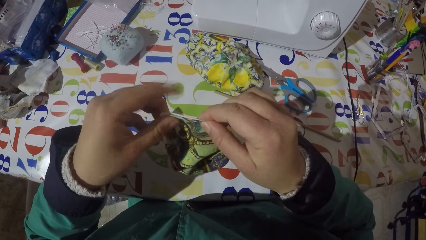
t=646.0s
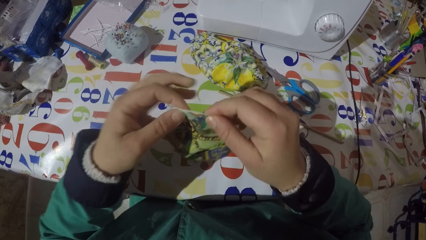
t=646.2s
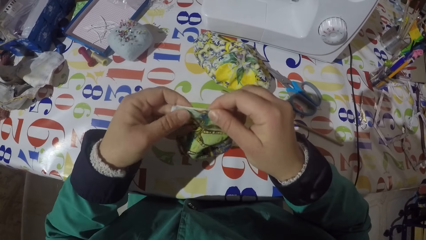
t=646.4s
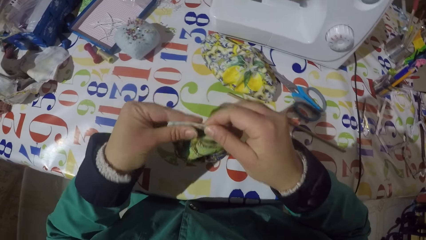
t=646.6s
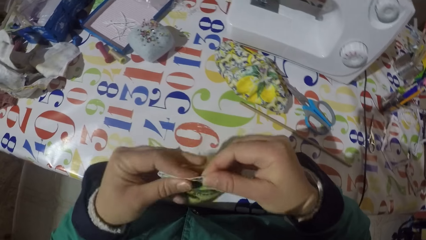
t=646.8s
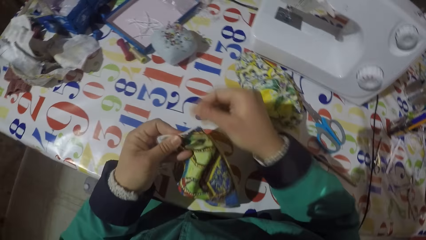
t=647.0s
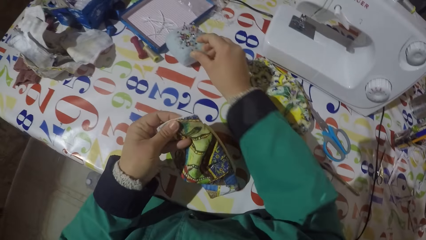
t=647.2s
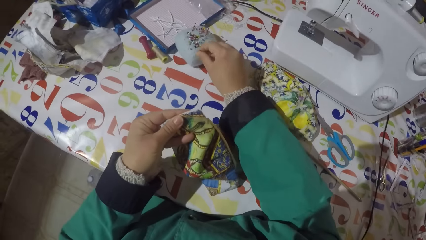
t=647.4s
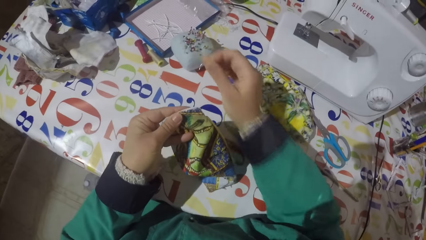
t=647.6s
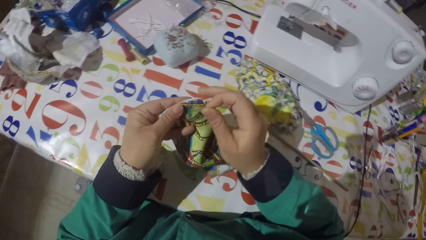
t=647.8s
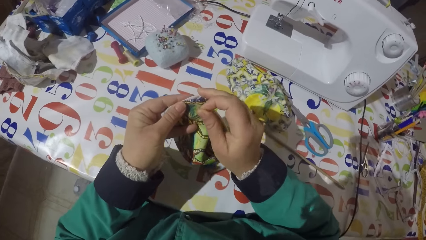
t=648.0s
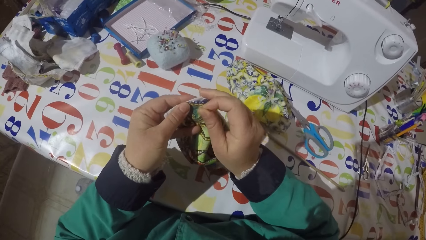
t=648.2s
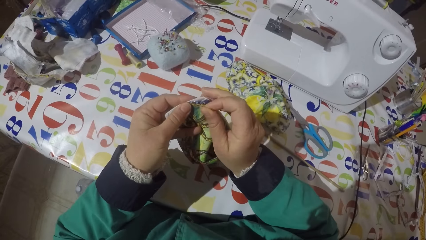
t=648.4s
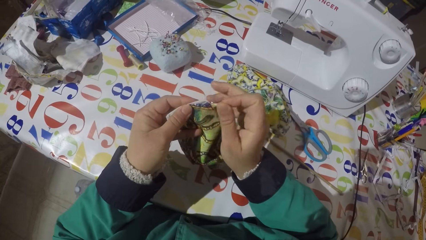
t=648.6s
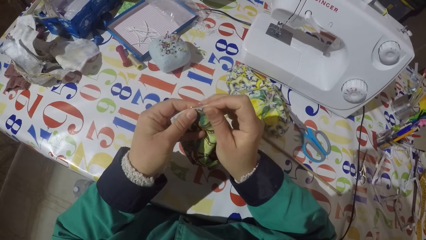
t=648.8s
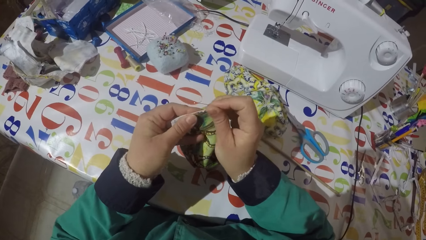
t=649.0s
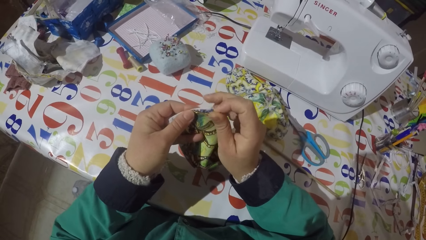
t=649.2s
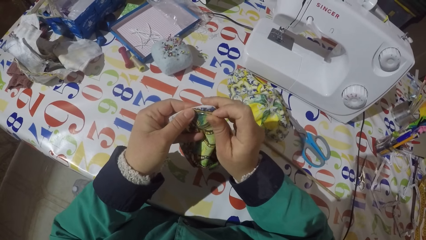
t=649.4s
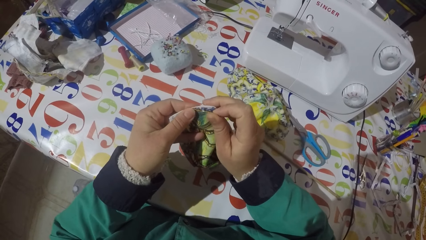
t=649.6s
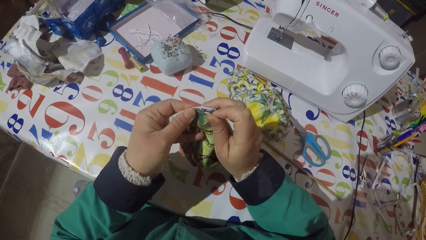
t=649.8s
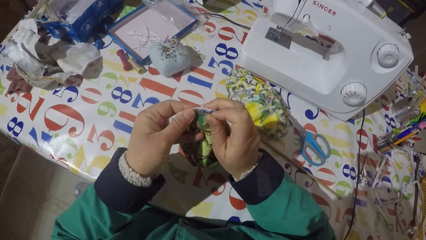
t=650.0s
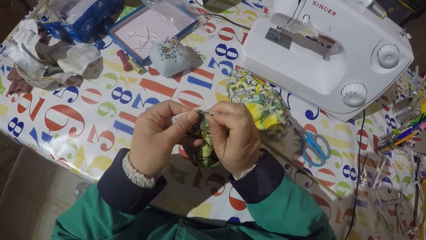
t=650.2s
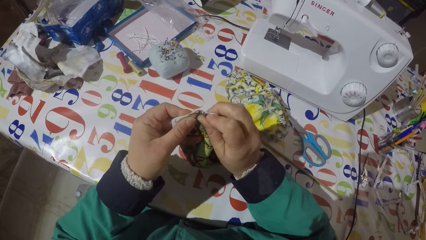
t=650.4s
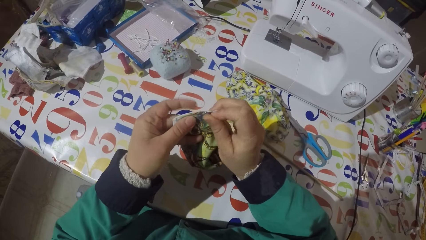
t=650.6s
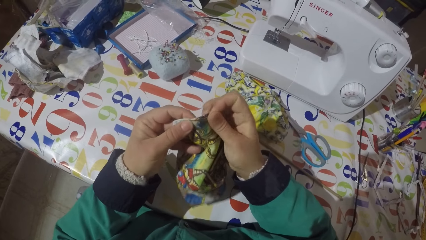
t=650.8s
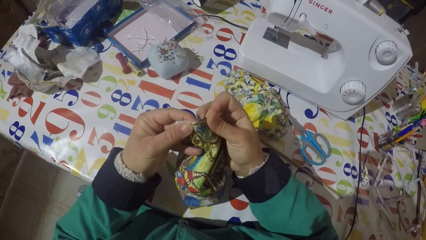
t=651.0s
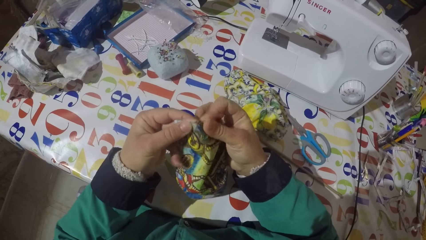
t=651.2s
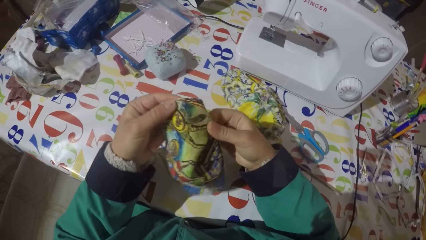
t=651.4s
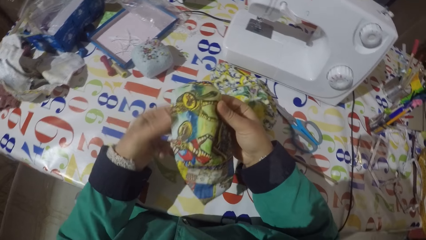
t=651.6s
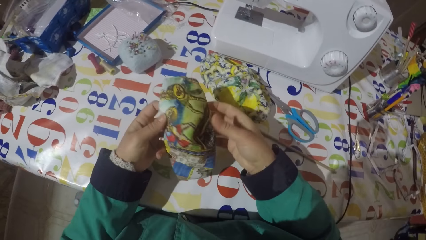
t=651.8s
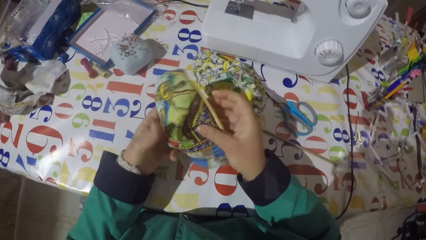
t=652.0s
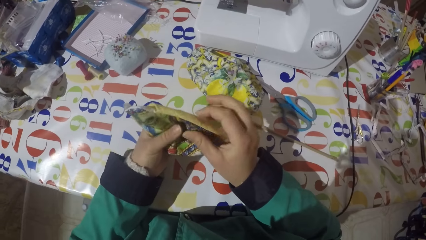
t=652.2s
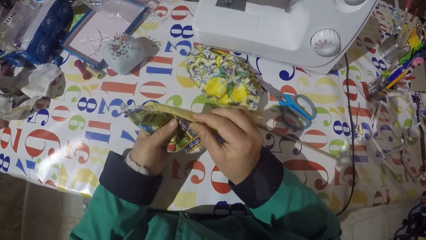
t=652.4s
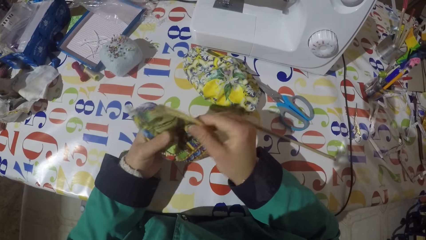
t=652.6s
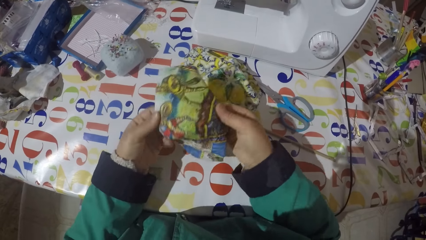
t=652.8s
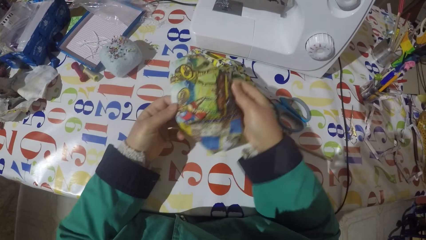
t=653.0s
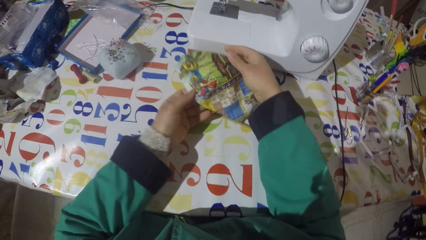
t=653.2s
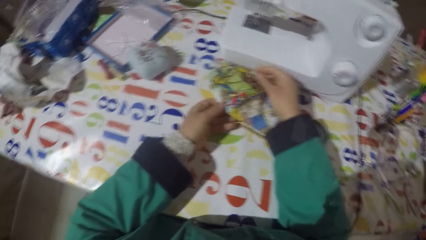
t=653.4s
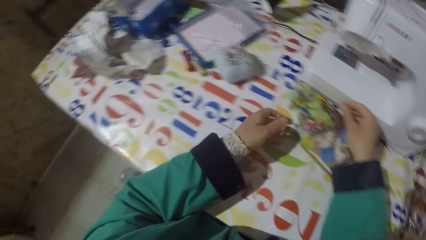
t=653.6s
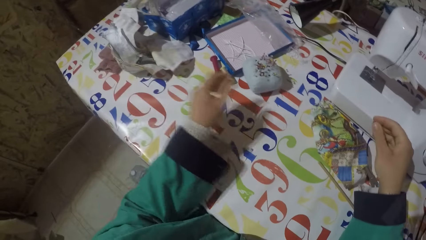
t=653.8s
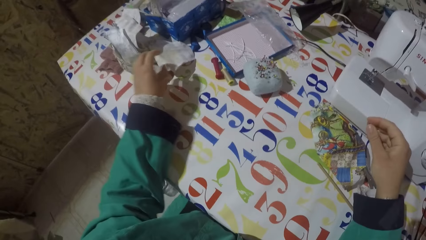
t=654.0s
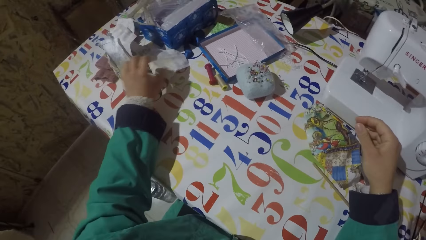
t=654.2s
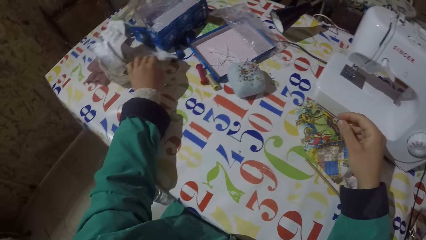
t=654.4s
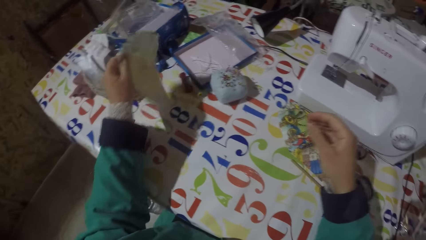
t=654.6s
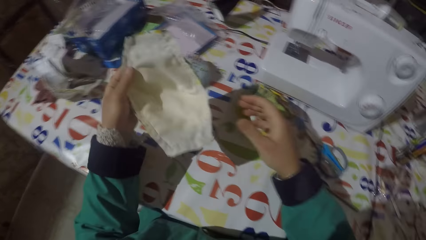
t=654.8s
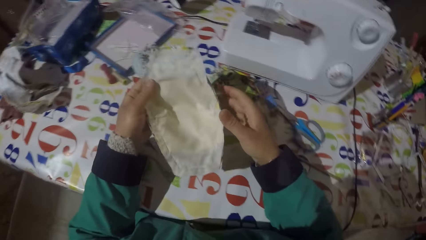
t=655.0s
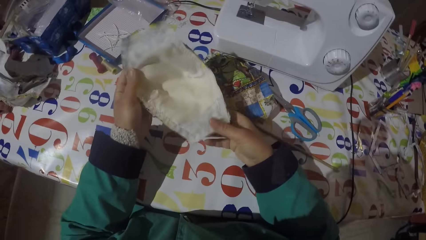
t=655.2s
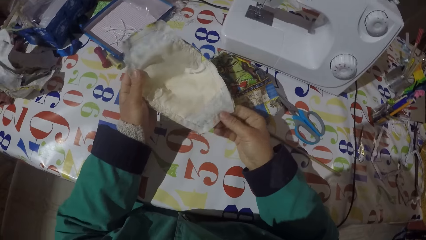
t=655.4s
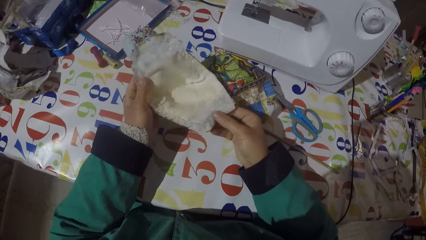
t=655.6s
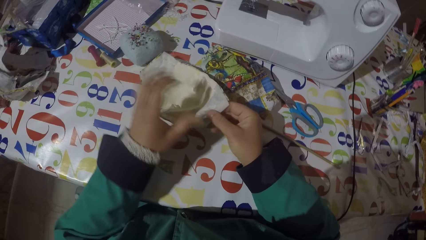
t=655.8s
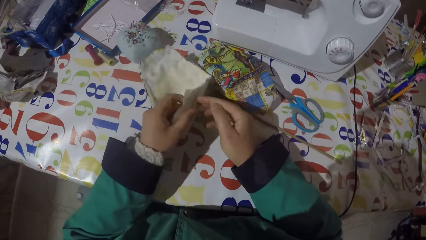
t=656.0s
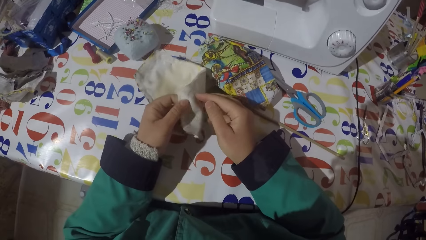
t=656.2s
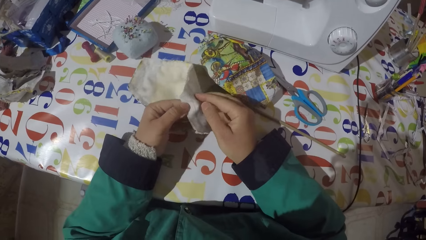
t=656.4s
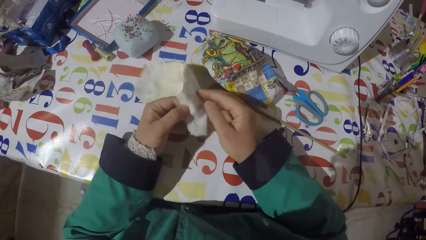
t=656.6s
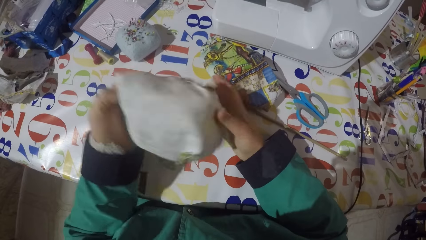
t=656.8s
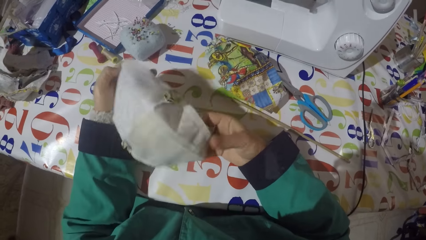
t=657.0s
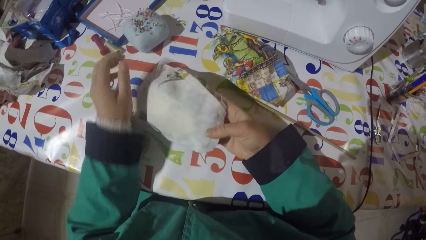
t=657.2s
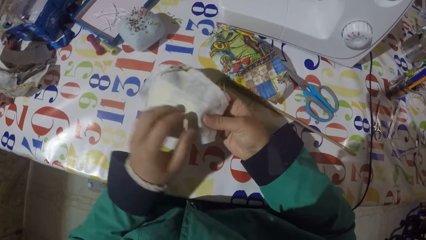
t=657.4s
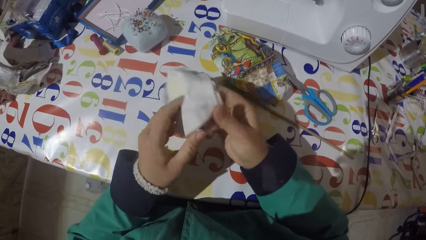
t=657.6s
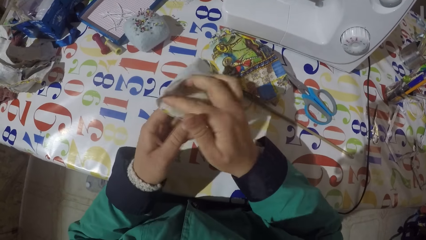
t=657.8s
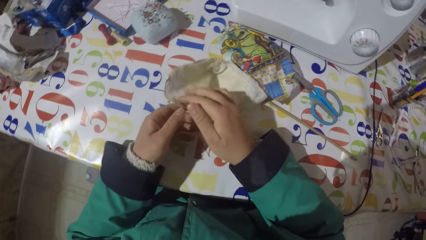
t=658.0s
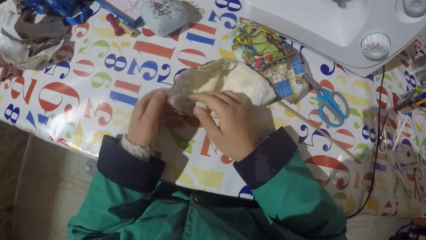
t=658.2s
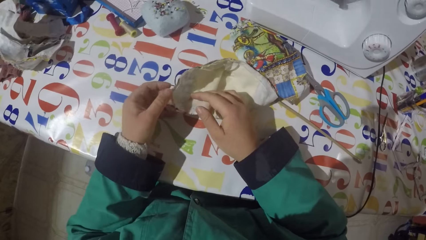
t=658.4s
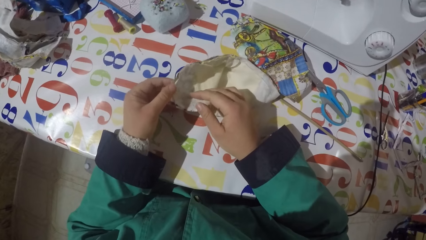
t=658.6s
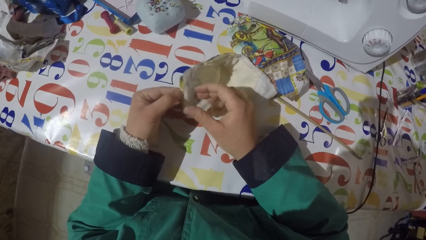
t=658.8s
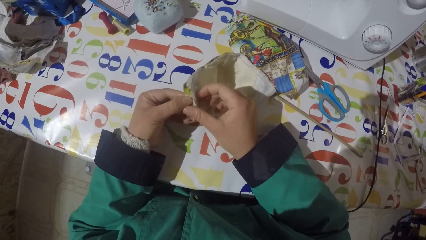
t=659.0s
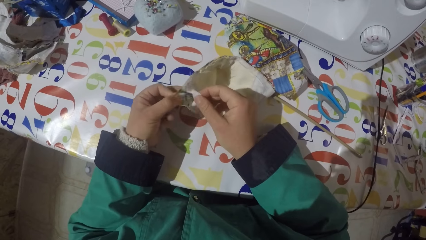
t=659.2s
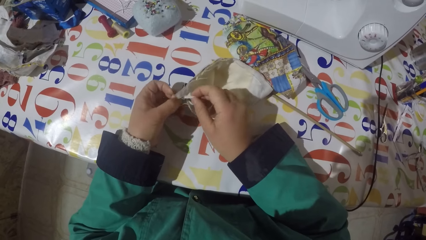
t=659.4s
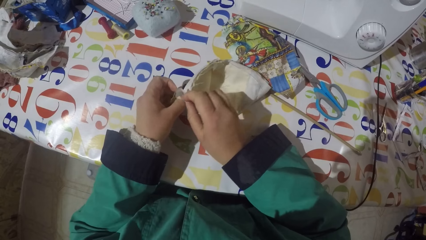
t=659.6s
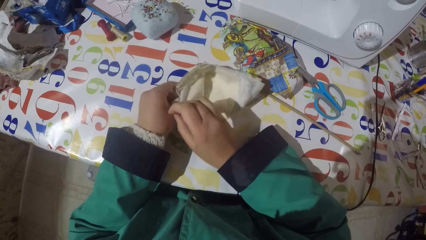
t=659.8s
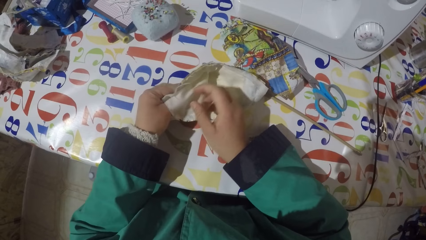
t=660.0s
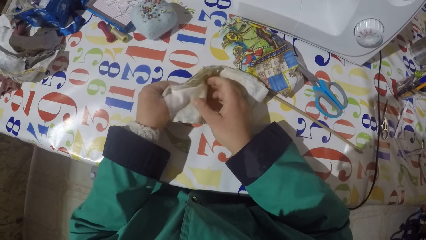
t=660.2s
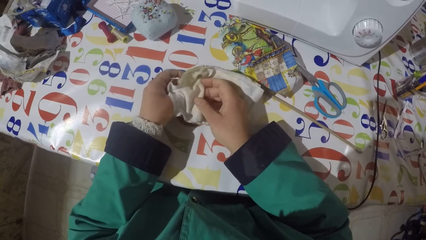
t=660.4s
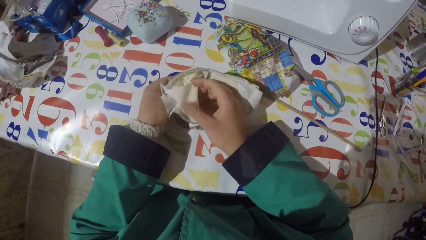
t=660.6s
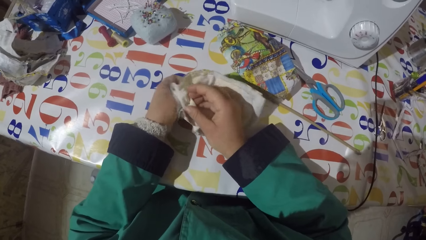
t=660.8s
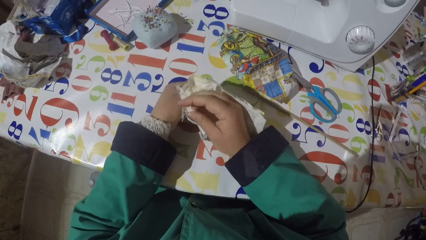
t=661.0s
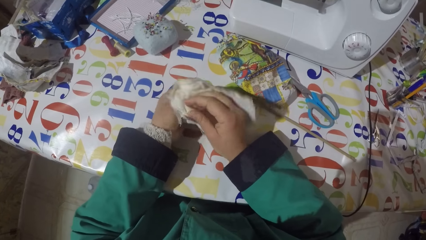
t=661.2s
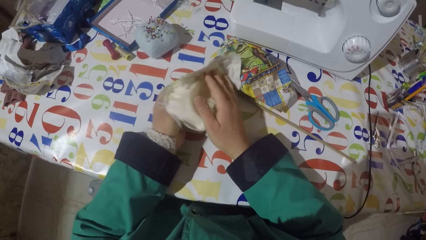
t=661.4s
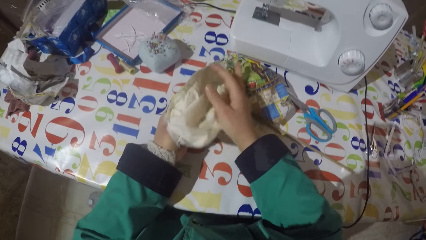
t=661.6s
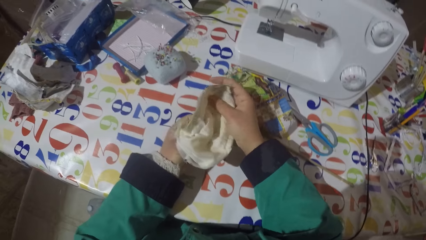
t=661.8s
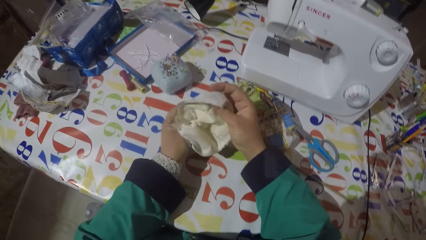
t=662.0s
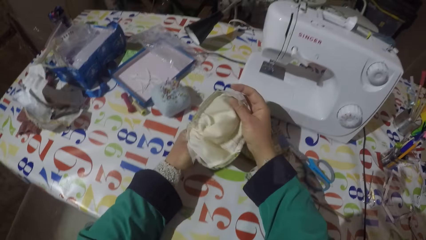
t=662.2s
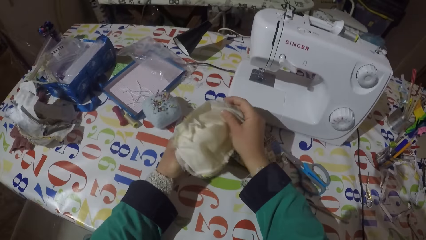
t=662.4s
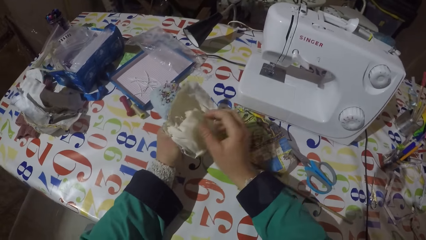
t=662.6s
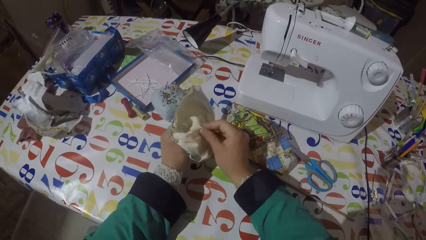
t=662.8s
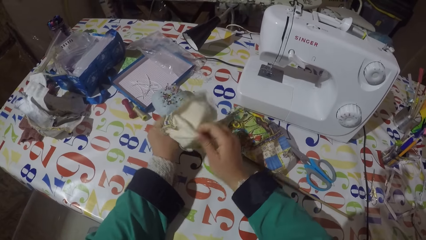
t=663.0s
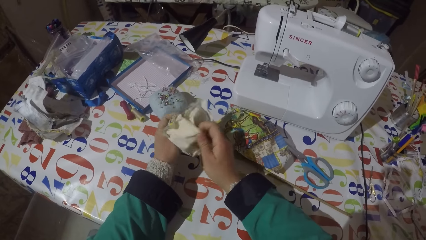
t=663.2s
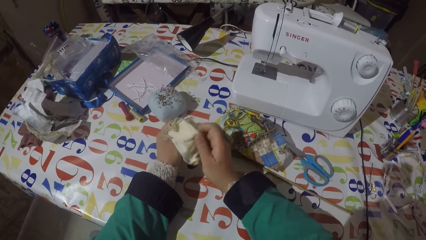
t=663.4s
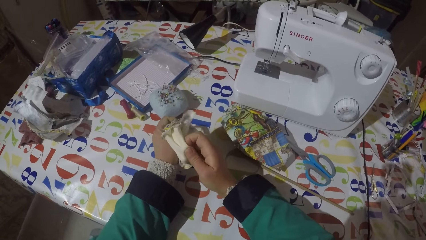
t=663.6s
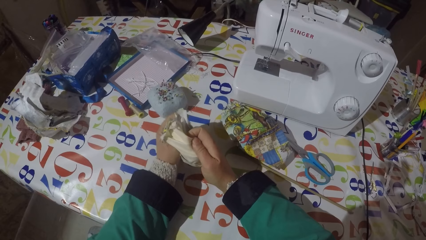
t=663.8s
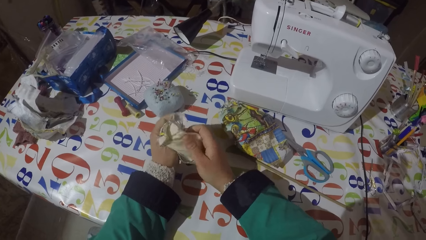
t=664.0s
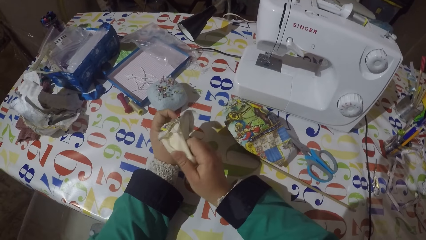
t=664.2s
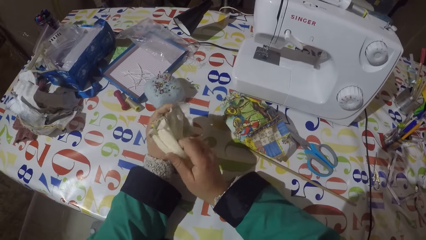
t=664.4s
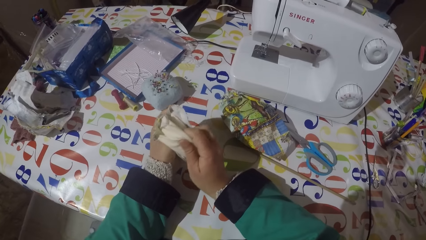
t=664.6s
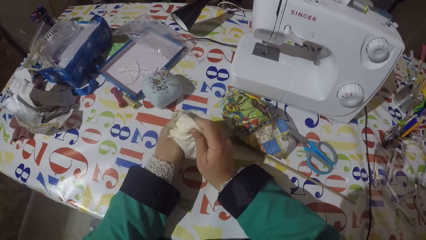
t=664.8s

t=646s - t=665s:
The camera wearer holds the piece of garment with his left hand. He picks a pin from the sponge, pins the pin on the piece of garment and stretches the piece of garment. He puts the piece of garment on the table. He picks a piece of garment from the table. He turns the cloth inside out. He unfolds the piece of garment.
